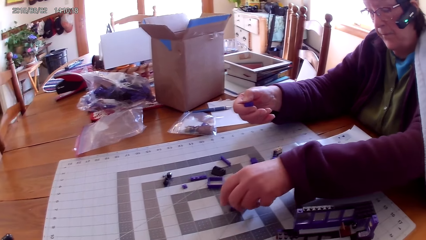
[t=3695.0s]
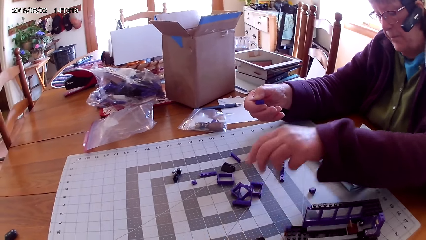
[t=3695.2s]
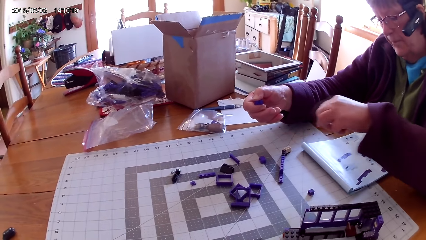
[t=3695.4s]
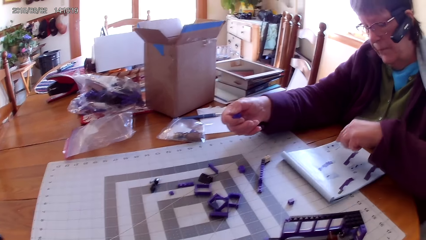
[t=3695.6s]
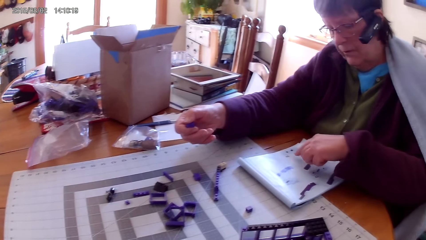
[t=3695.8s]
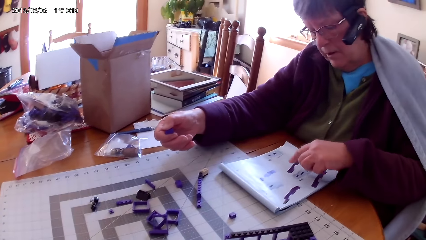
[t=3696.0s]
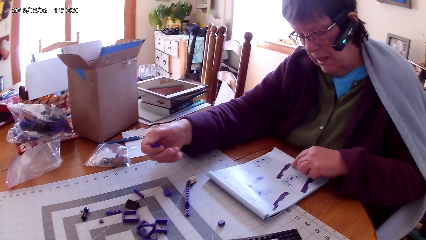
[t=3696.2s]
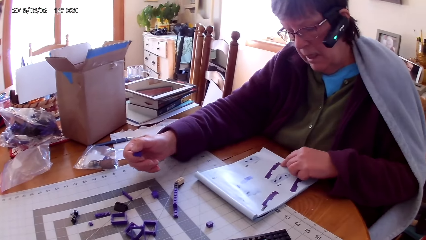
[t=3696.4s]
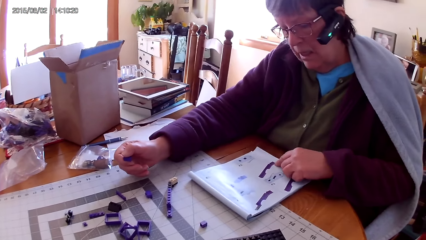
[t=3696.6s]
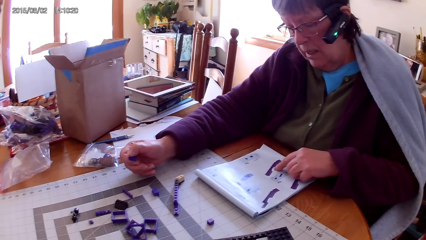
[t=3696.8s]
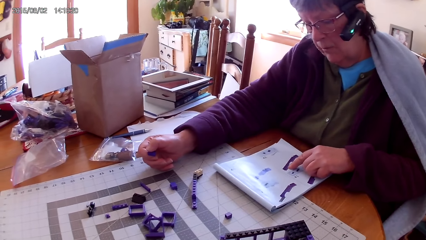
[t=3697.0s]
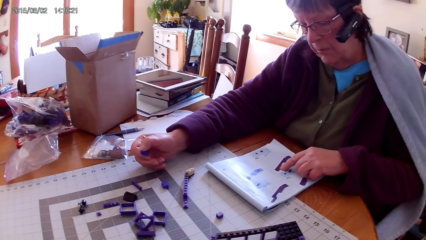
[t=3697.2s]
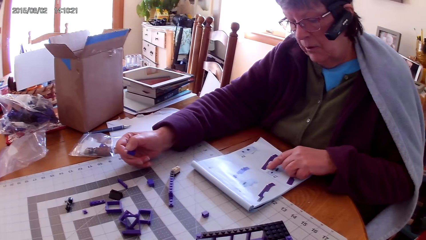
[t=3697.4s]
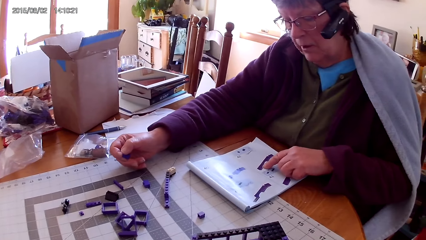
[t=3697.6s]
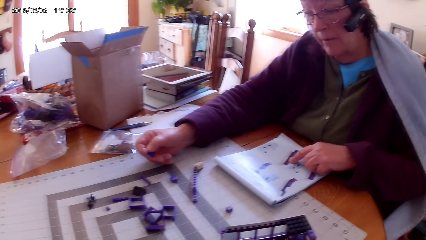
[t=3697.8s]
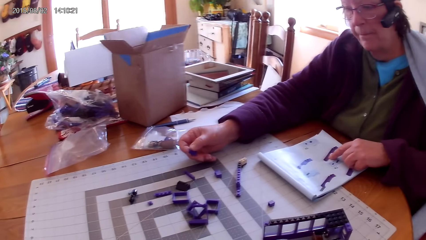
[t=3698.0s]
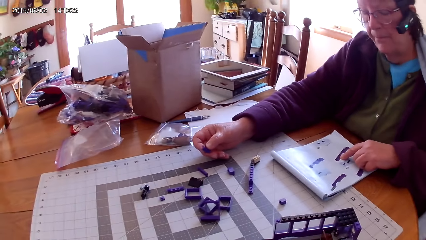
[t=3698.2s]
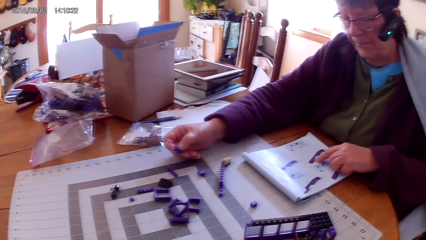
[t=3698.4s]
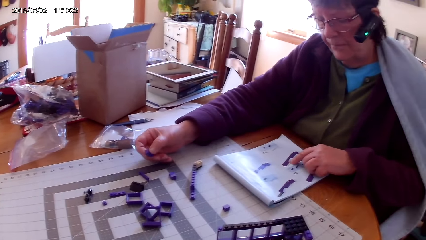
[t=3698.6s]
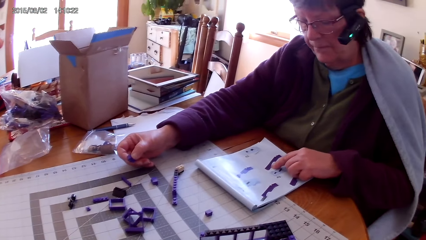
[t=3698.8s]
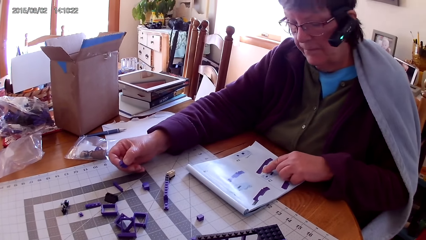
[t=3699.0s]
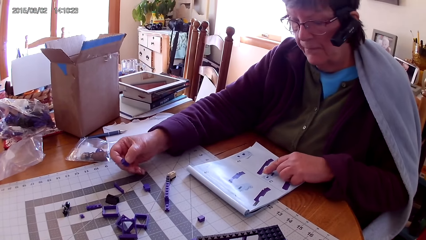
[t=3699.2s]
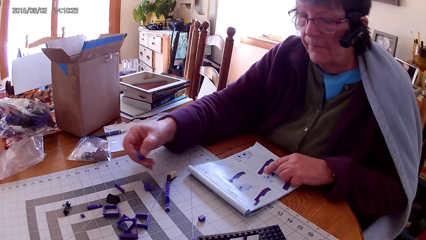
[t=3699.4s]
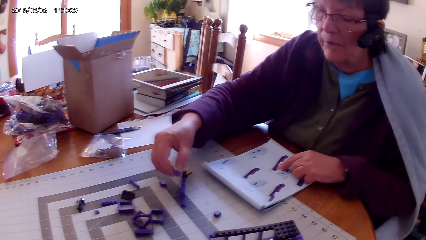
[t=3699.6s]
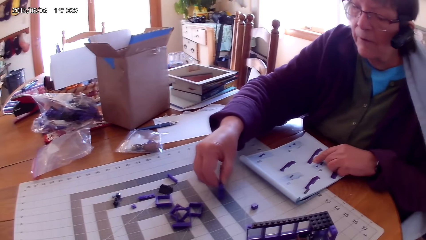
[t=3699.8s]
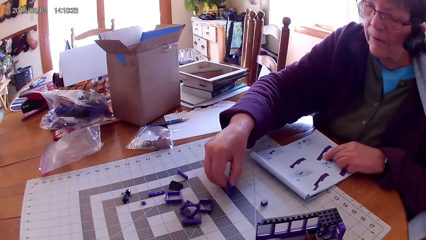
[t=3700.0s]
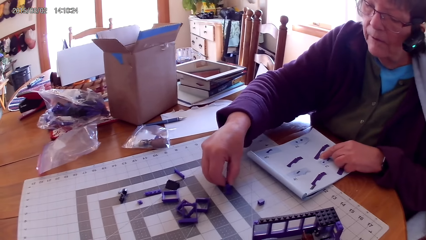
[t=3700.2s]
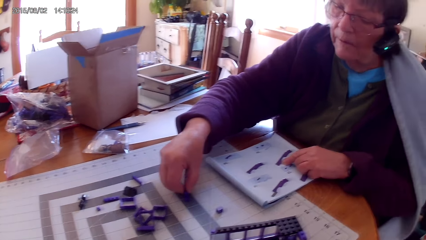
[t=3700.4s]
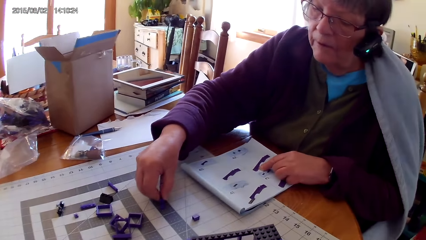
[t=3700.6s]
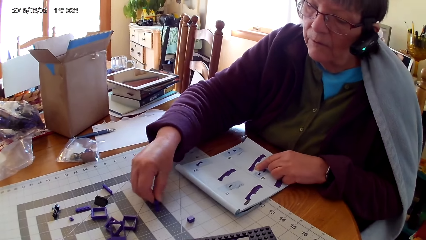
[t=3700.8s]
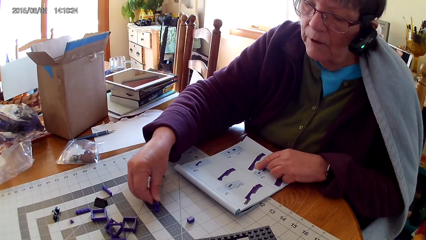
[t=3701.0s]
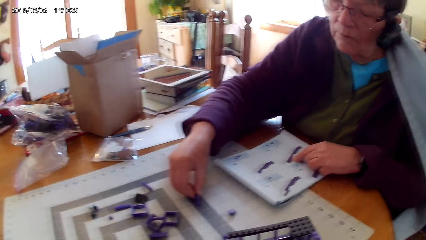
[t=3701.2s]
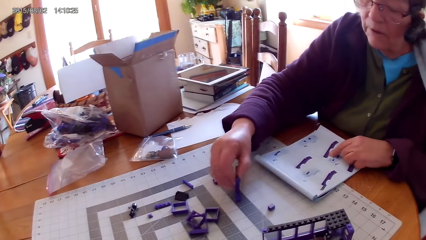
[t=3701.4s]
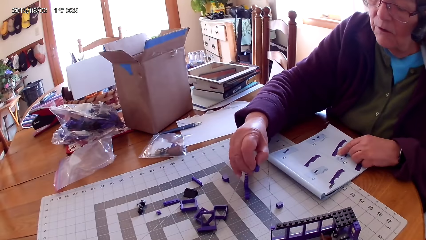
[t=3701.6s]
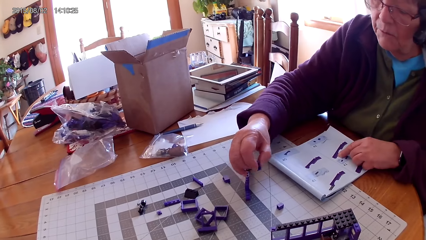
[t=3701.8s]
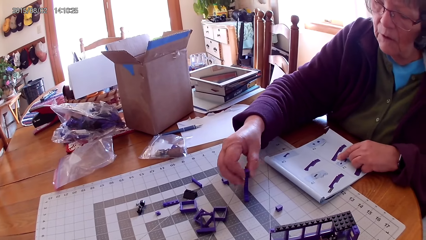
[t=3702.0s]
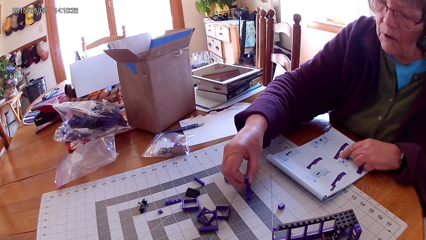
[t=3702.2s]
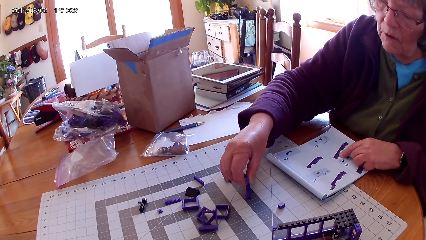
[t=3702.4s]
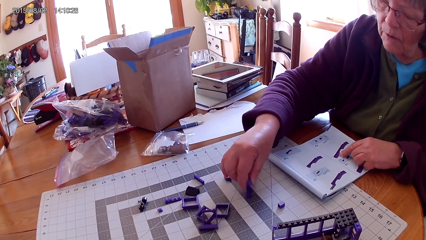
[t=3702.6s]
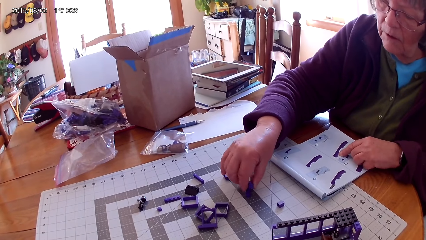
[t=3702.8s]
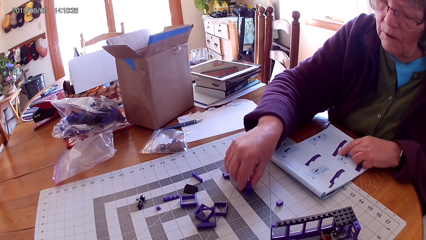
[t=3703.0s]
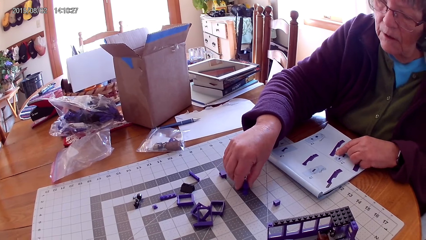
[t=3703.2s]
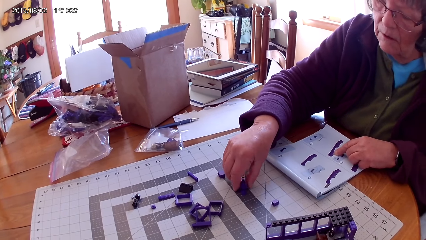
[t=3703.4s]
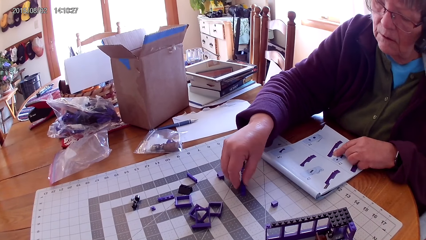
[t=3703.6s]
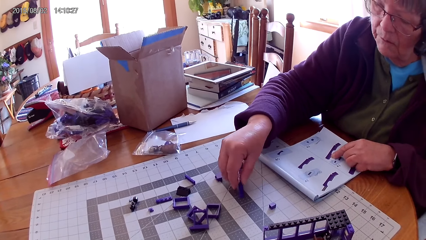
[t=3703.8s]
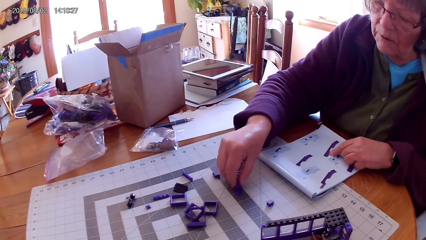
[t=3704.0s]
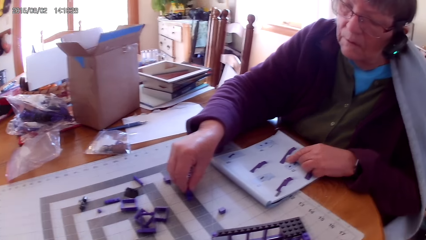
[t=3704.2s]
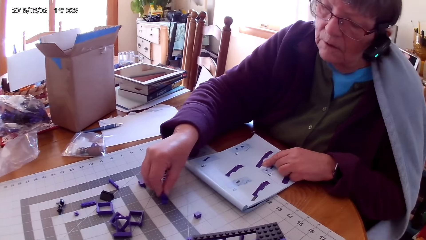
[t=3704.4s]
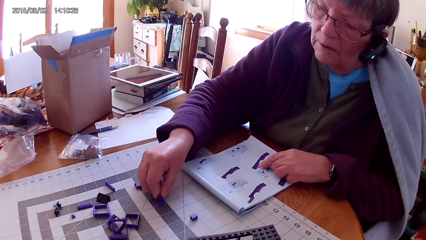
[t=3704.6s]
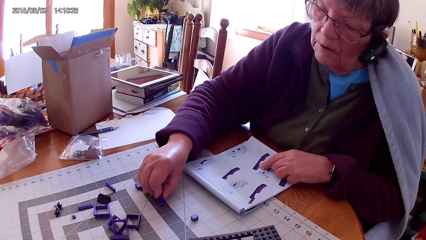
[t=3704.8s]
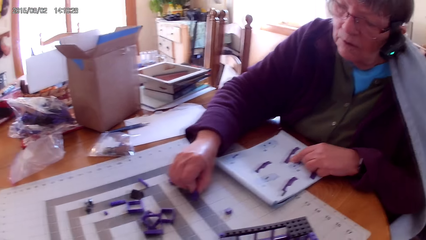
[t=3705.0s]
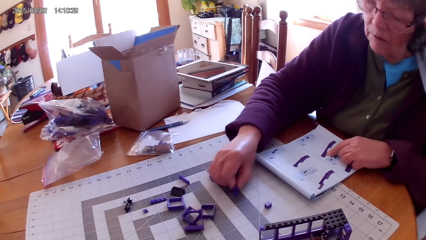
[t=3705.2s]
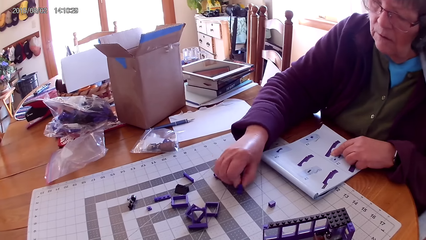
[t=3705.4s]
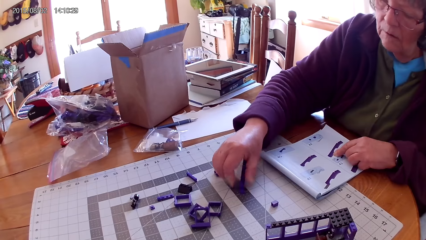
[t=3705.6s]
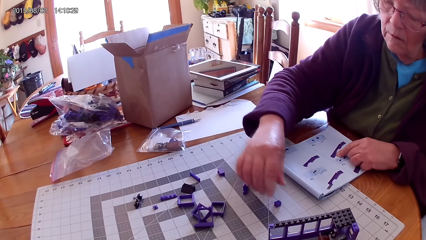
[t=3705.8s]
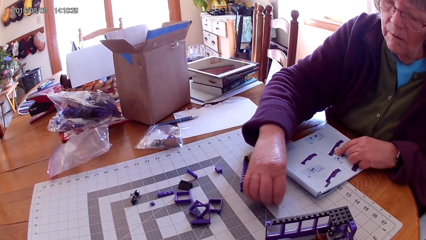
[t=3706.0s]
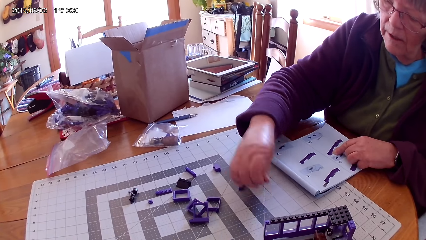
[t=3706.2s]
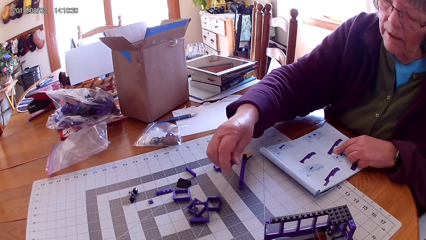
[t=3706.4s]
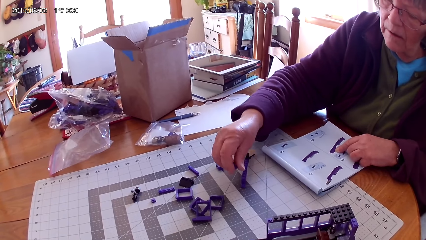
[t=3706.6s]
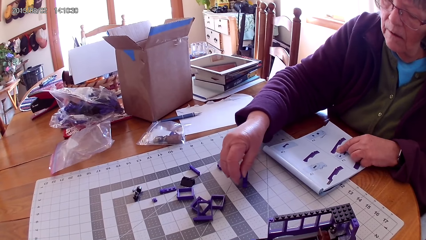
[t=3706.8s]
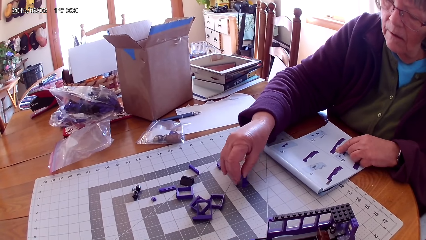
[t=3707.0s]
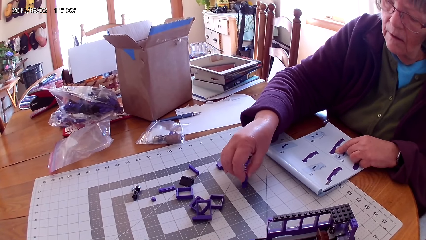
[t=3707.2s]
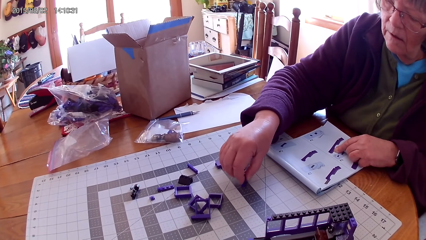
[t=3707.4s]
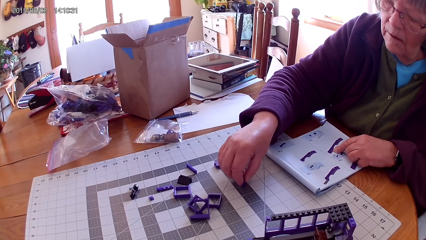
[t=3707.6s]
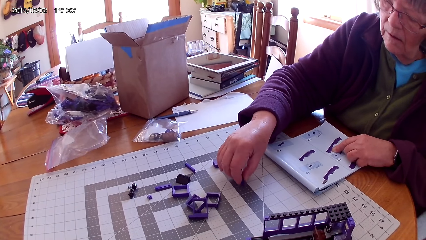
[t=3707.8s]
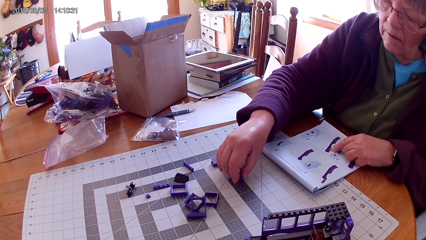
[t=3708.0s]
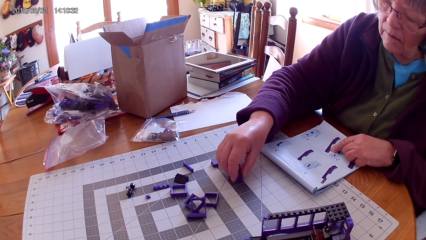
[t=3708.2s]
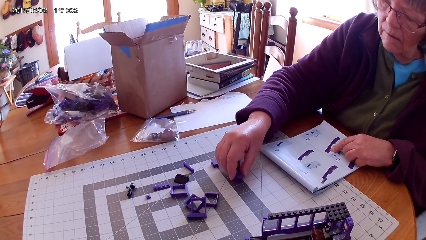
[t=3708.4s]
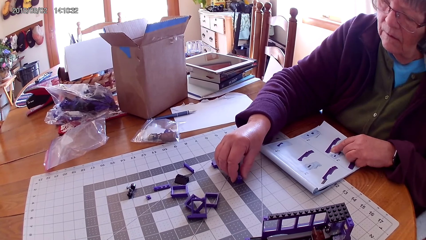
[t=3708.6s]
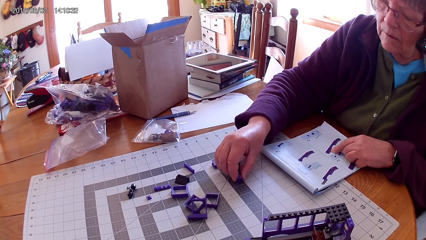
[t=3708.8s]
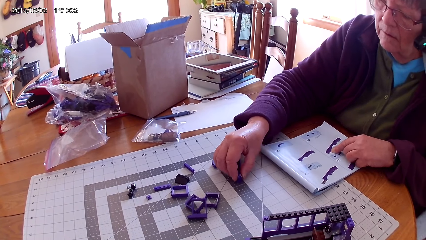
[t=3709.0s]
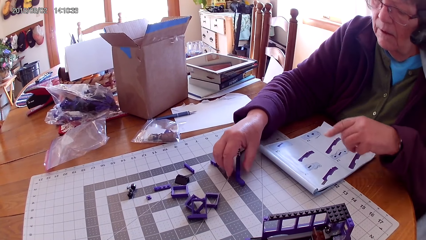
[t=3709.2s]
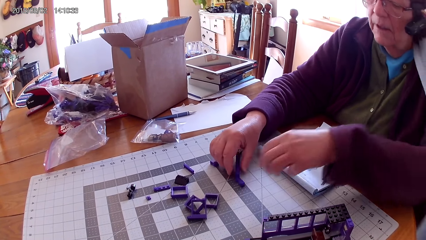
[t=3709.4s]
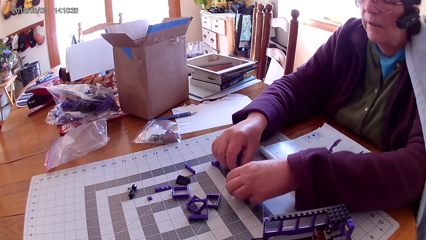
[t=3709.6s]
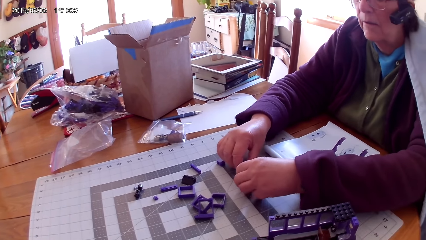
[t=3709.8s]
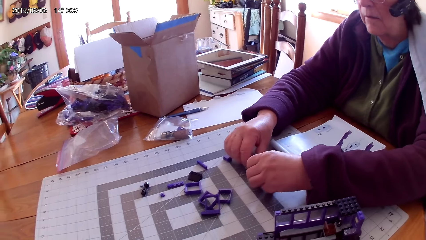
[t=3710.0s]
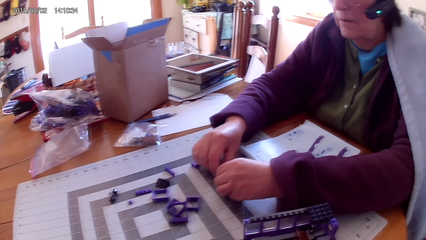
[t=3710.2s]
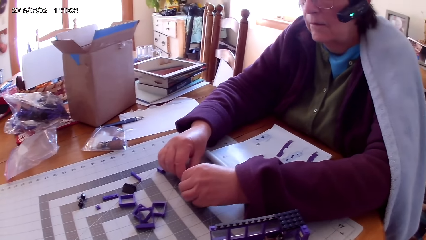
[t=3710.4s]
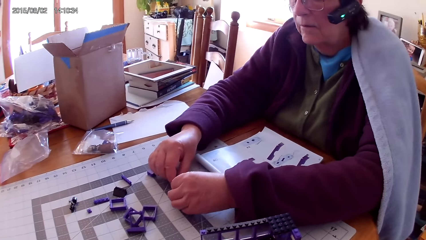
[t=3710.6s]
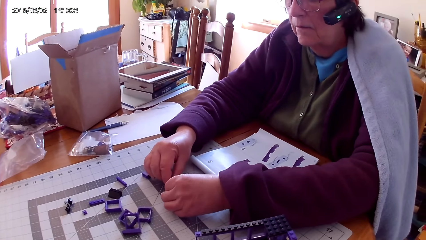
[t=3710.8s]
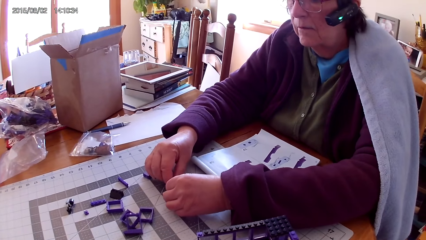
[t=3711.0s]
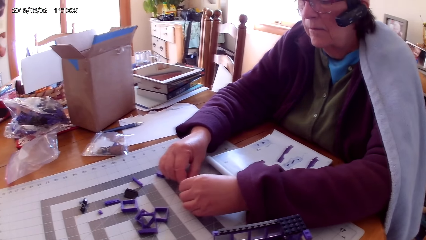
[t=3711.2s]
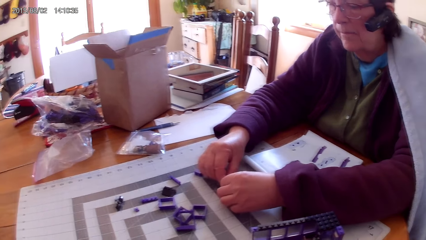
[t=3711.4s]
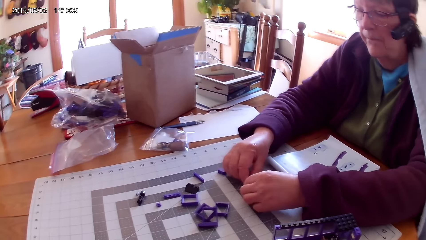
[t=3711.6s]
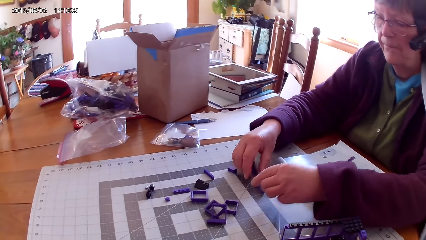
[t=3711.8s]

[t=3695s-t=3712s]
The lady puts a plastic interlocking block on the table. She picks up the lego piece. She points at a drawing on the book and touches the lego book. She joins plastic interlocking blocks on the table. She places the lego piece on the table. She places the lego piece on the table again. She fixes the lego piece. She picks up a plastic interlocking block from the table and joins plastic interlocking blocks on the table. She fixes the lego piece.
